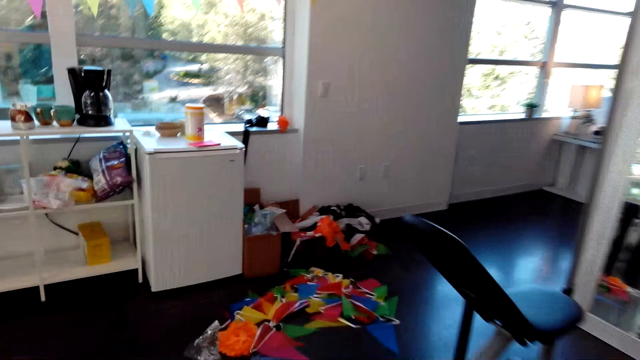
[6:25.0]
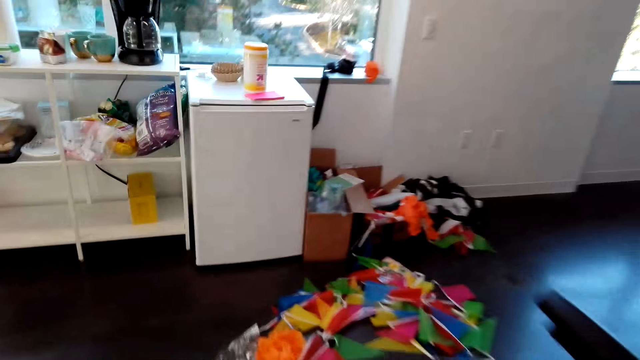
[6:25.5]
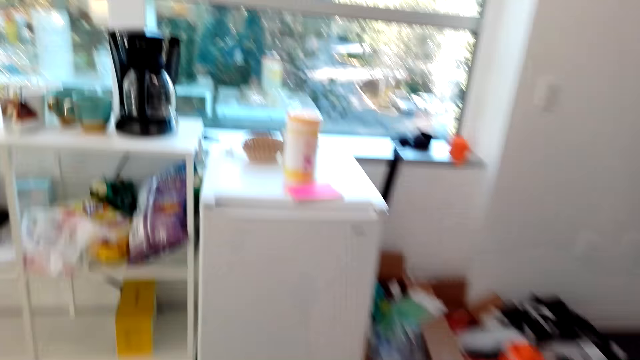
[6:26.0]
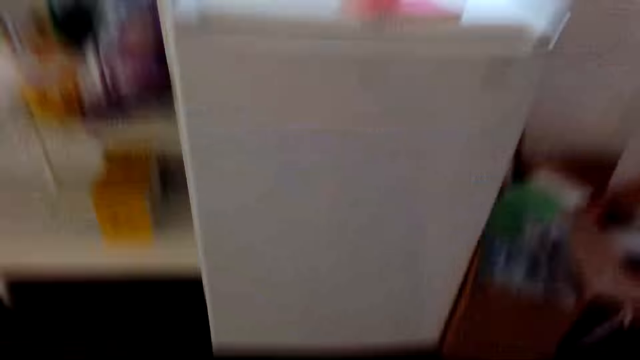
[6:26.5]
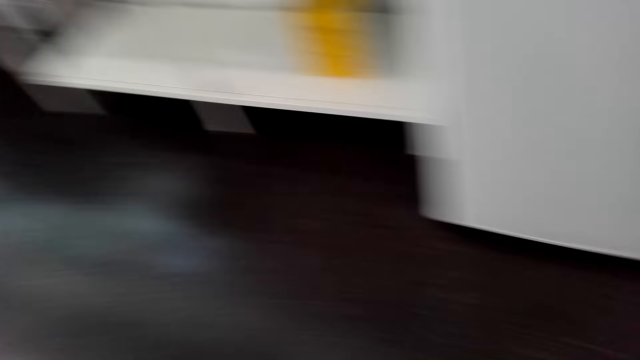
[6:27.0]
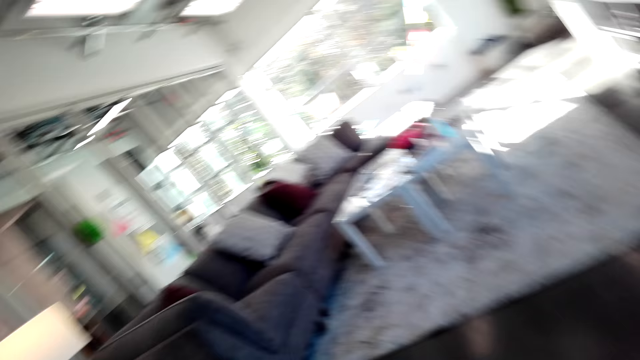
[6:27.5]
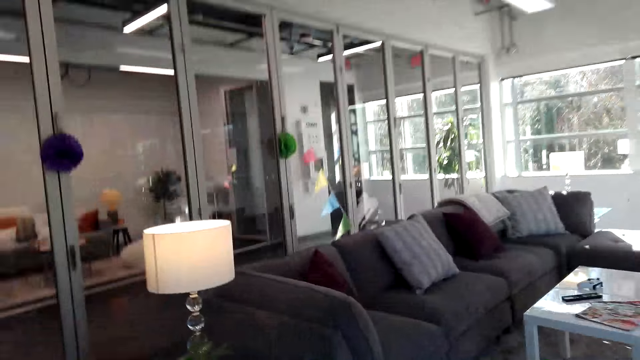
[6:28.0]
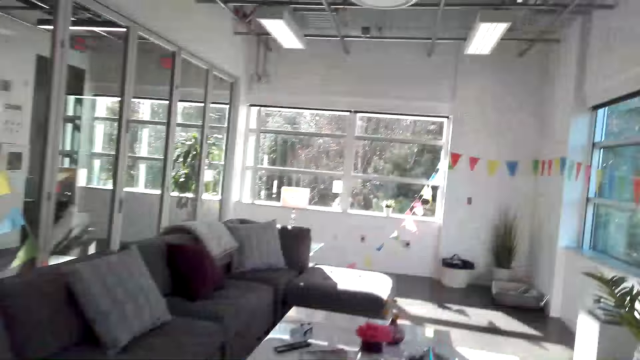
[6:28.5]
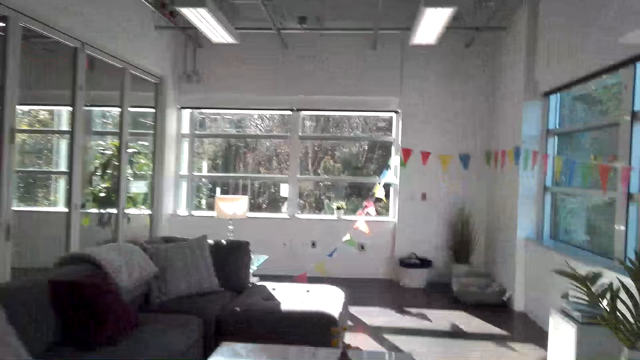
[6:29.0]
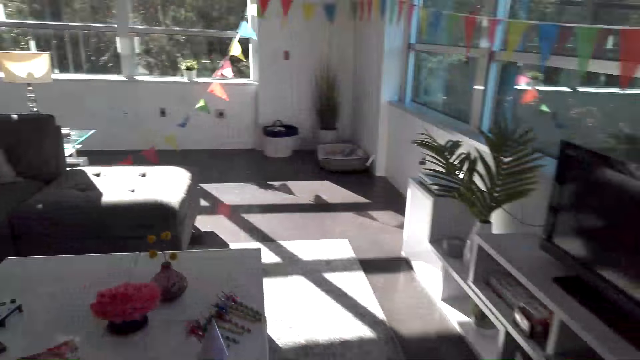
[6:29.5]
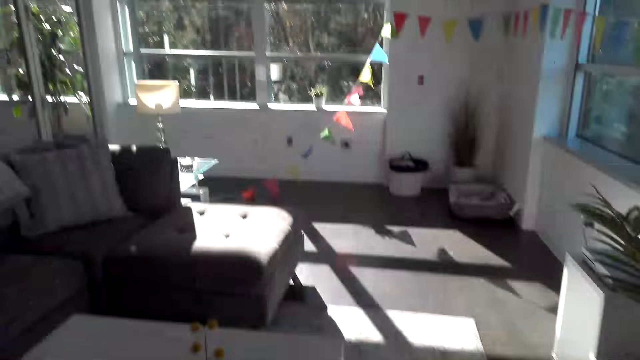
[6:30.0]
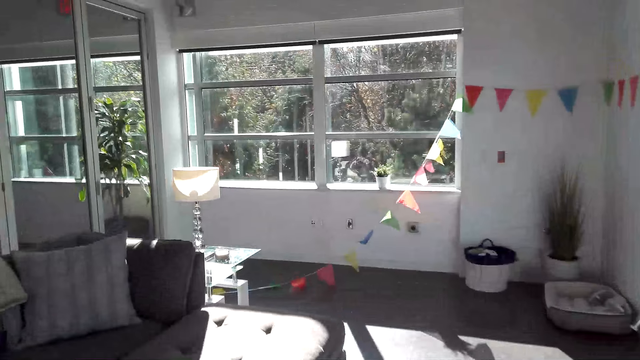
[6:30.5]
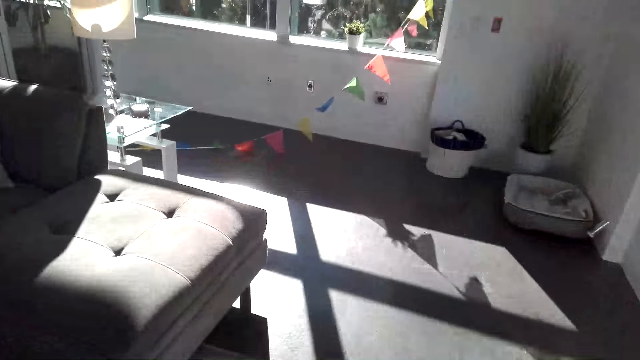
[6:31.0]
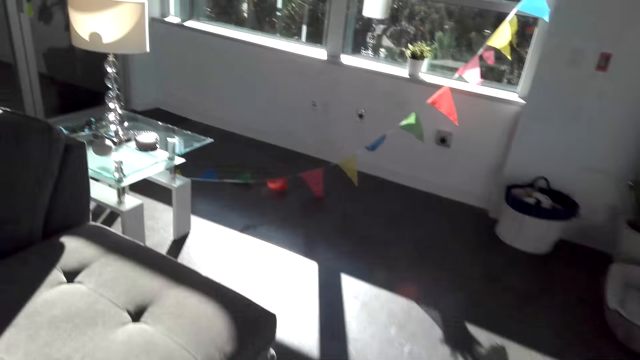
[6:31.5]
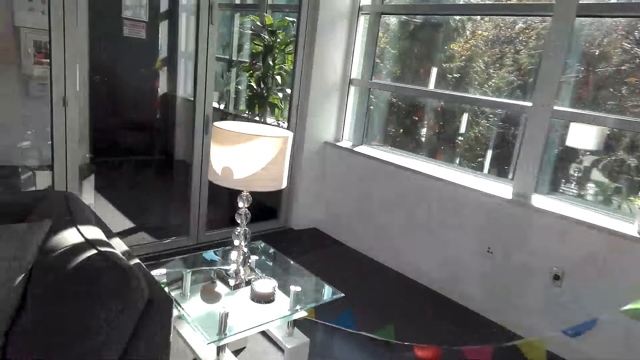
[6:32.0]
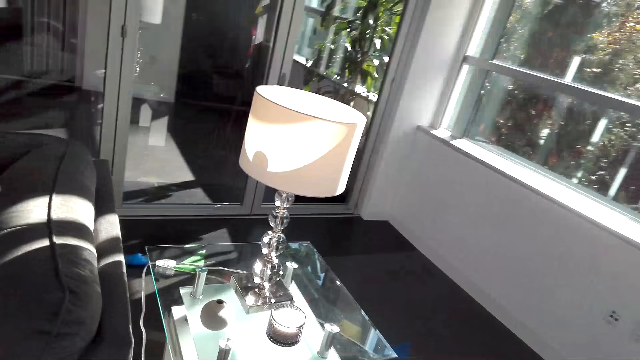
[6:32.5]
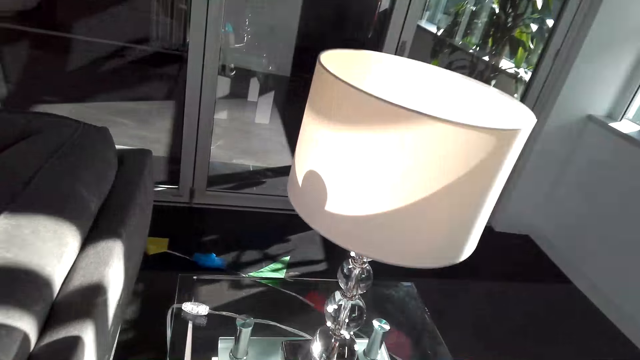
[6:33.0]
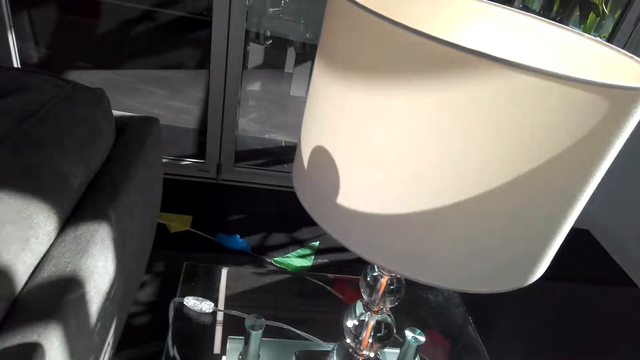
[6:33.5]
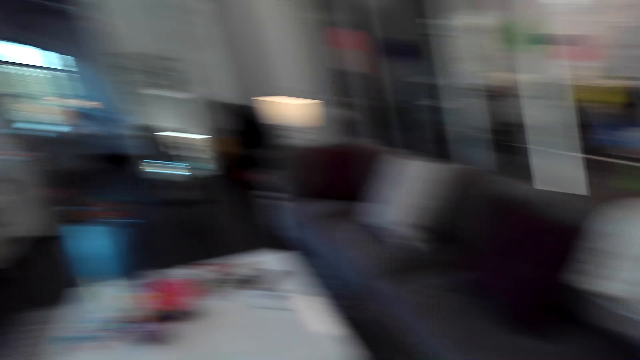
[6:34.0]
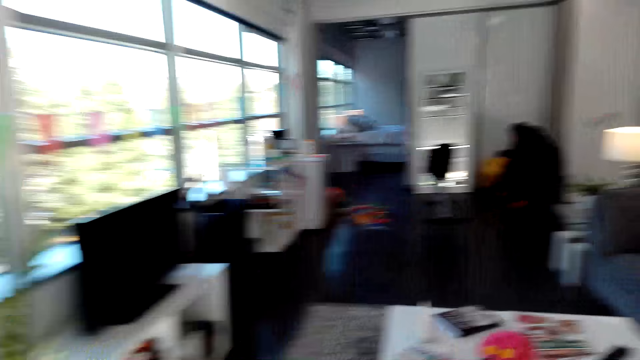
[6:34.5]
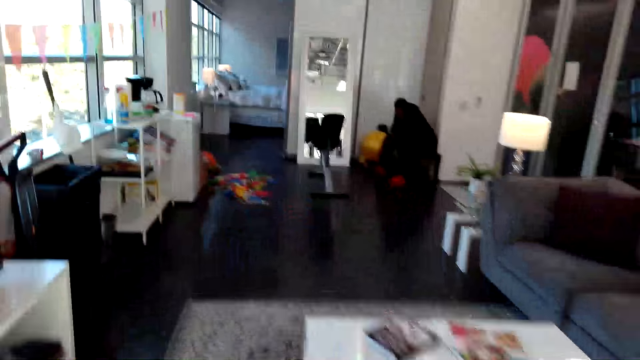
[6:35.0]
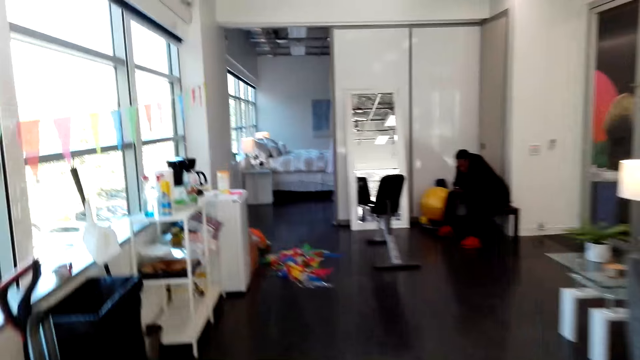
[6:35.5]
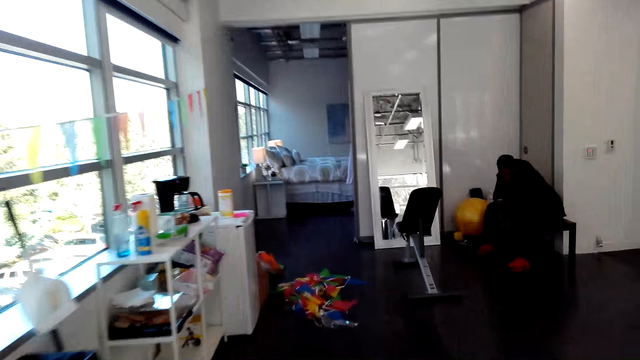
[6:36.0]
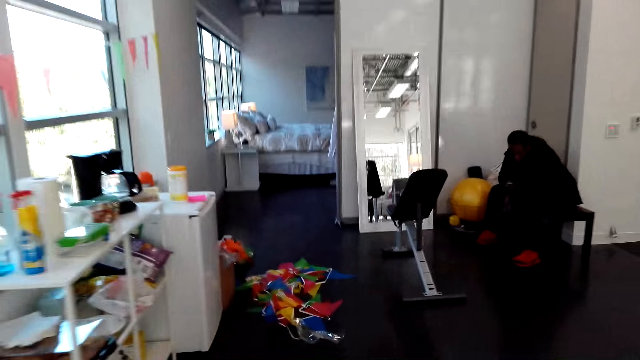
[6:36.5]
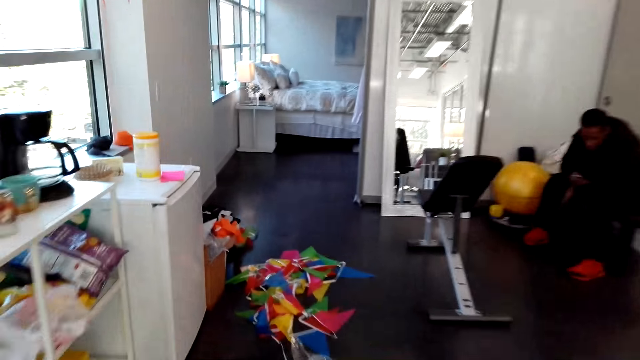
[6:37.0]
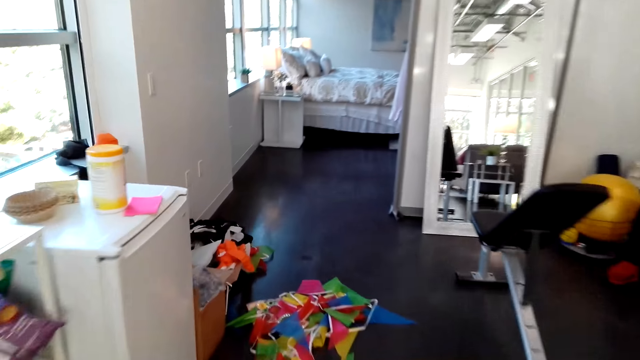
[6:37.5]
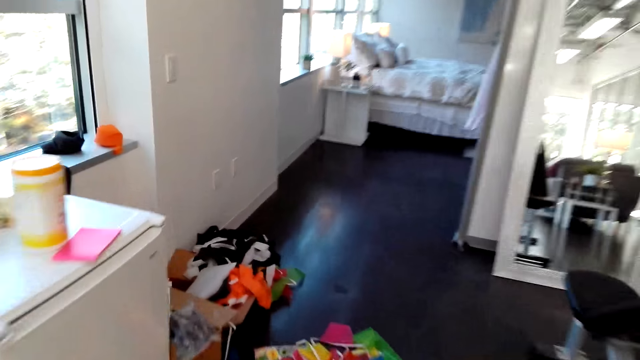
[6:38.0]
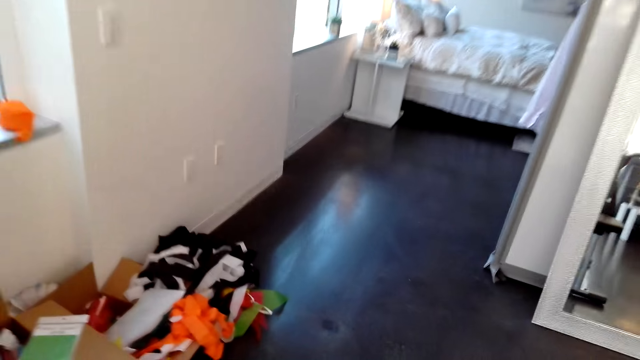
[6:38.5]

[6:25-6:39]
The camera wearer picks up a decoration on the floor. They walk in the house. They place the decoration on the table. They pick up something. They walk in the house.

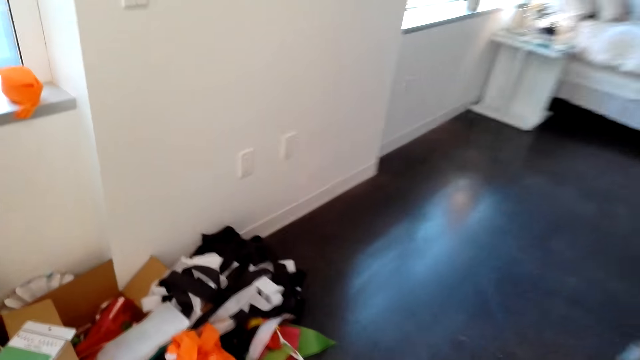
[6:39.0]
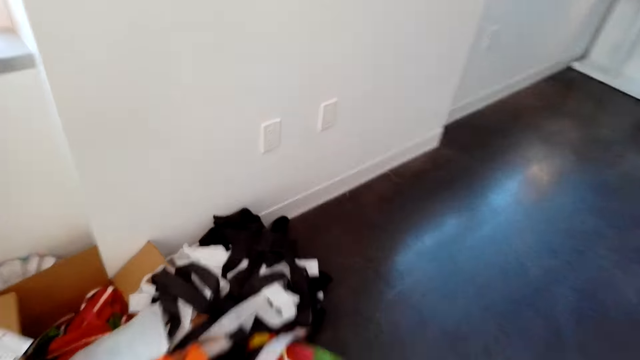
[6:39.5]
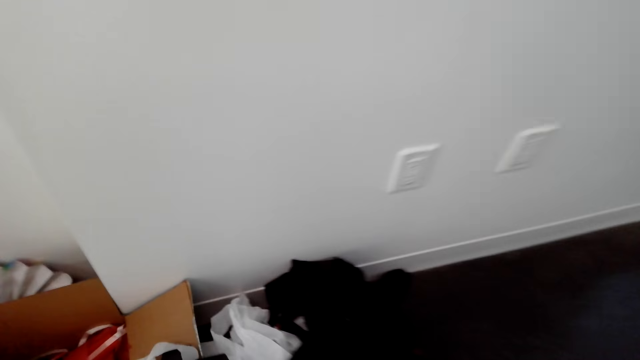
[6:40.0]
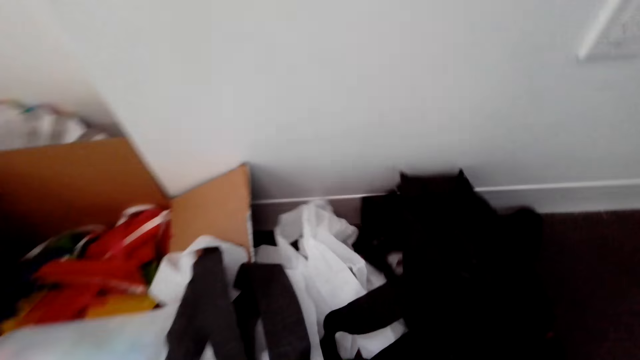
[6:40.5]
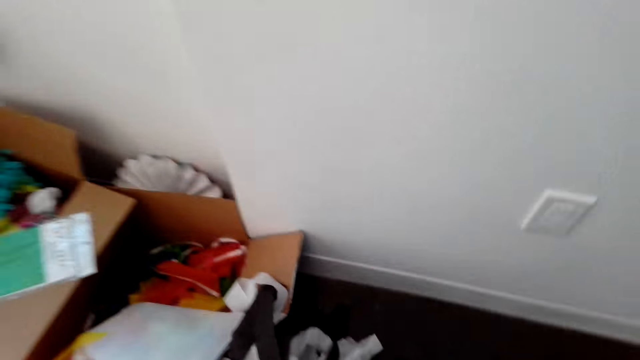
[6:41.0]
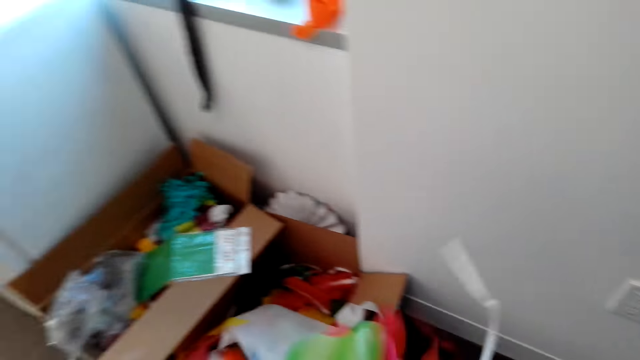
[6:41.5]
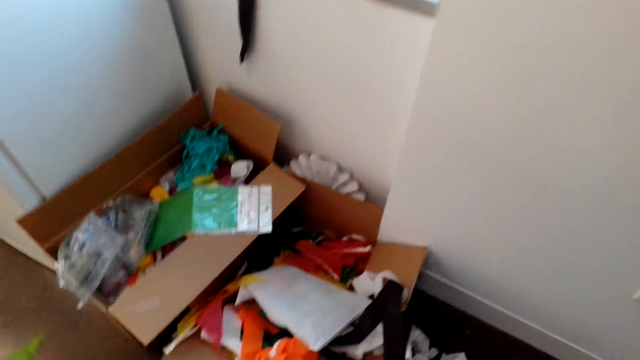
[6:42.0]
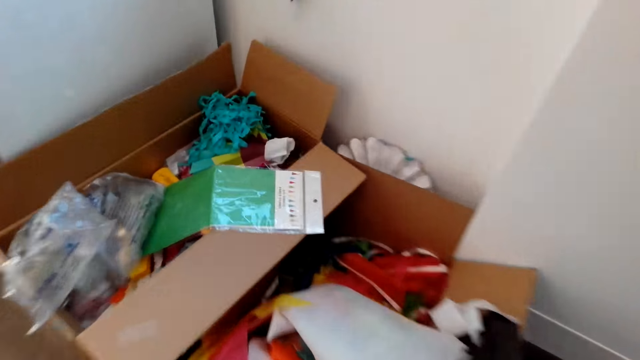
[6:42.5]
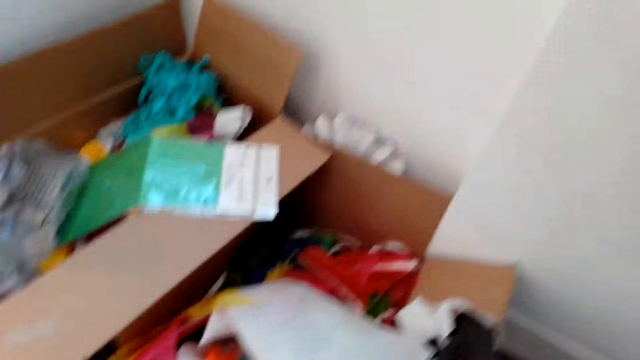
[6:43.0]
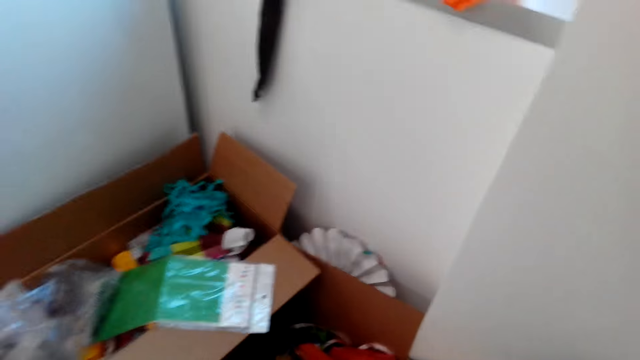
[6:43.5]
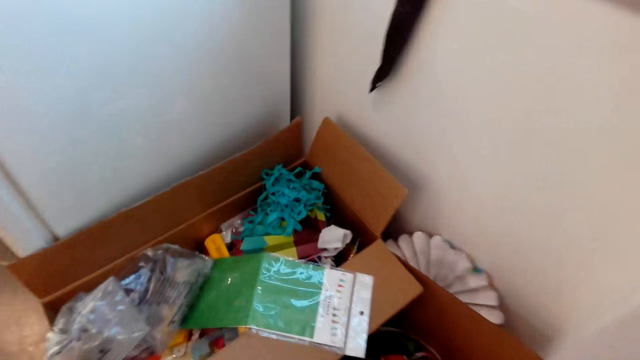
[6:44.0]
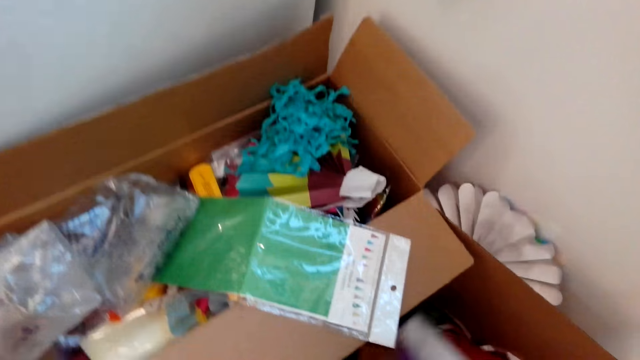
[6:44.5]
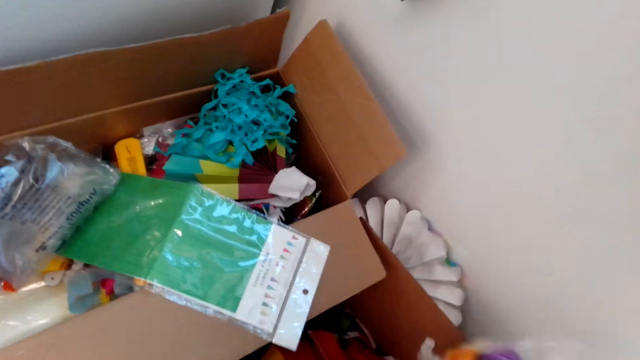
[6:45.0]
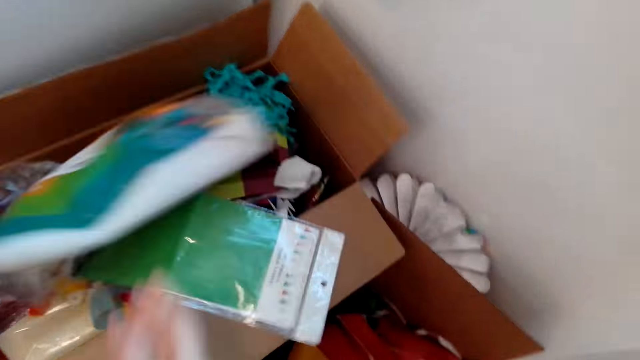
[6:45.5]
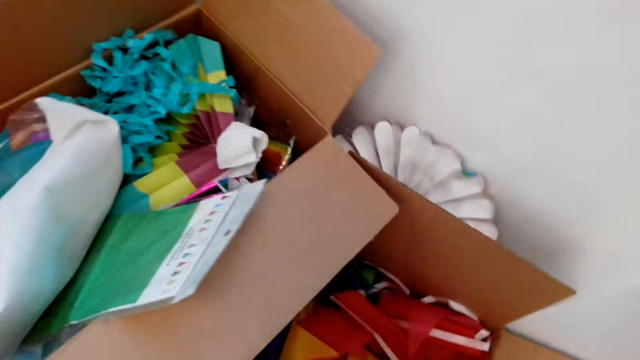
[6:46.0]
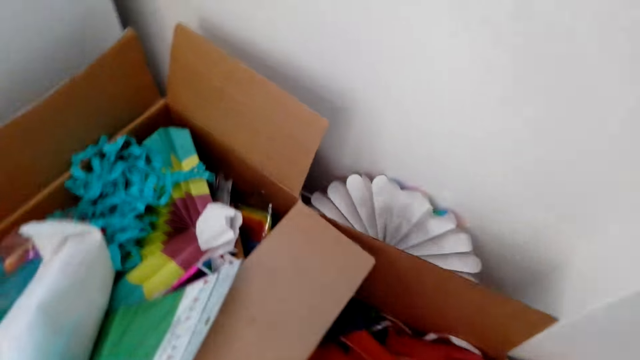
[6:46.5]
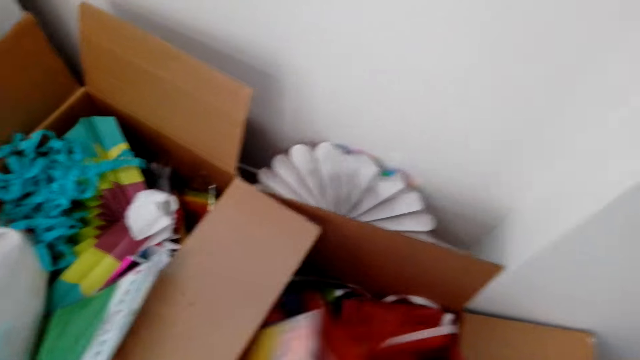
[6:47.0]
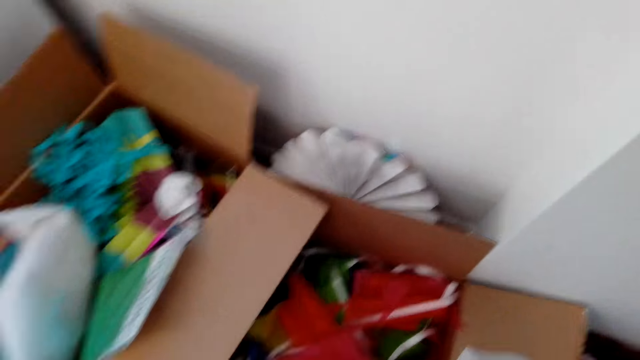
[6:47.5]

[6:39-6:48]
The camera wearer searches in the box on the floor. They pick up the clothes. They look around. They throw a nylon bag in the box.
